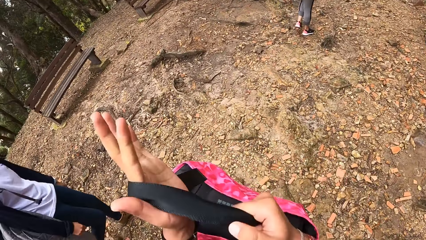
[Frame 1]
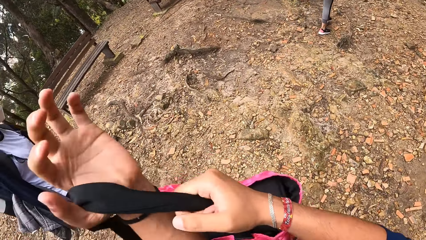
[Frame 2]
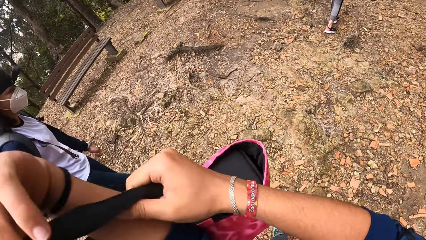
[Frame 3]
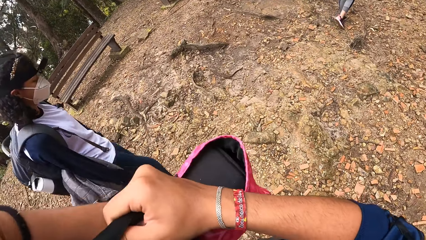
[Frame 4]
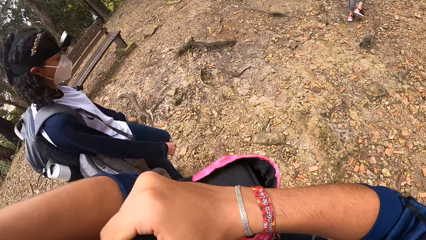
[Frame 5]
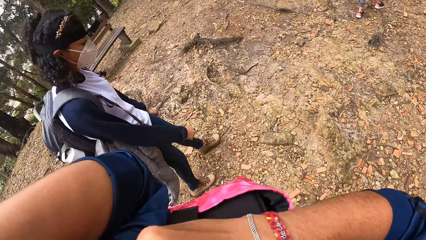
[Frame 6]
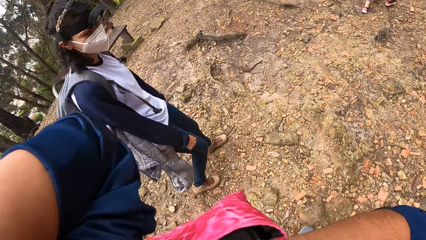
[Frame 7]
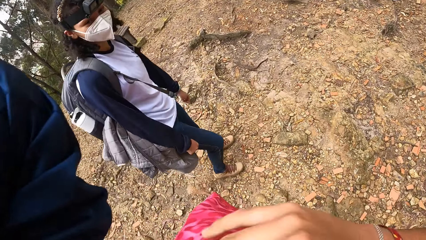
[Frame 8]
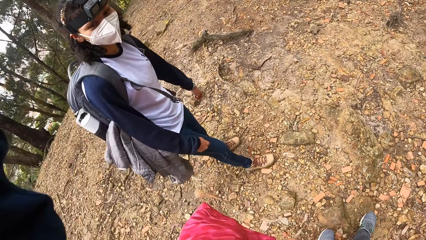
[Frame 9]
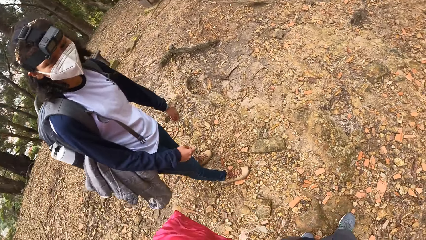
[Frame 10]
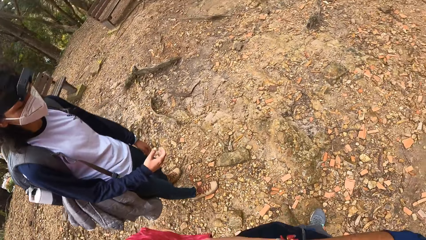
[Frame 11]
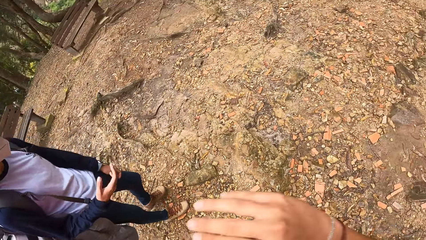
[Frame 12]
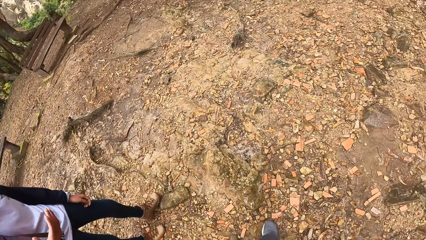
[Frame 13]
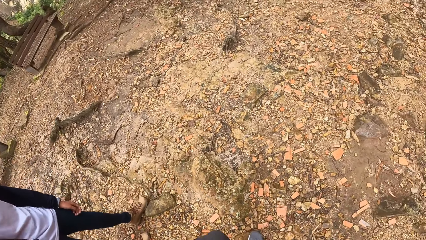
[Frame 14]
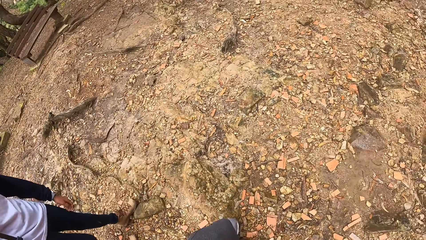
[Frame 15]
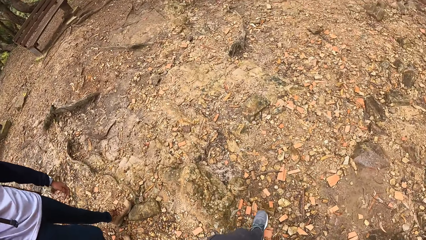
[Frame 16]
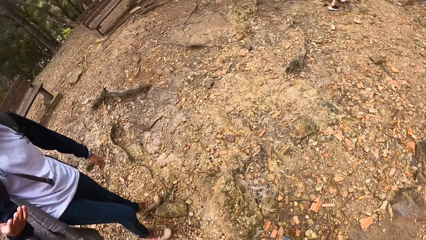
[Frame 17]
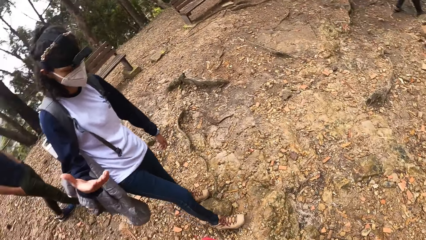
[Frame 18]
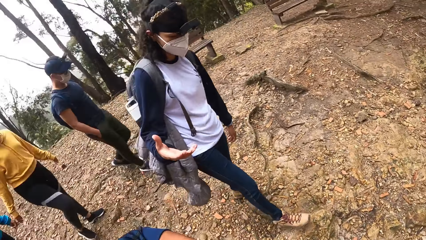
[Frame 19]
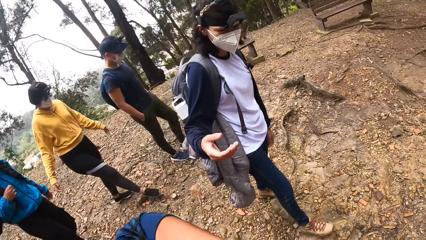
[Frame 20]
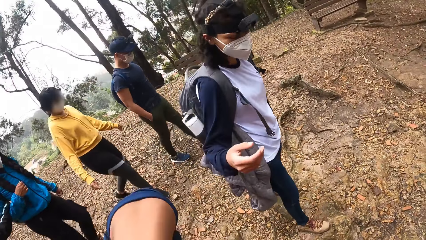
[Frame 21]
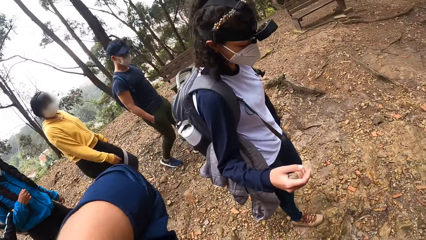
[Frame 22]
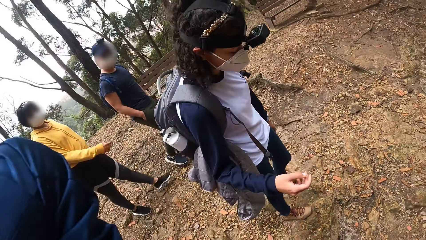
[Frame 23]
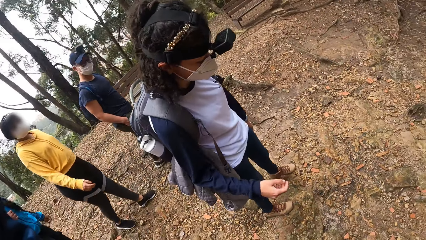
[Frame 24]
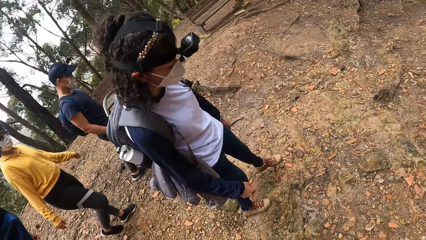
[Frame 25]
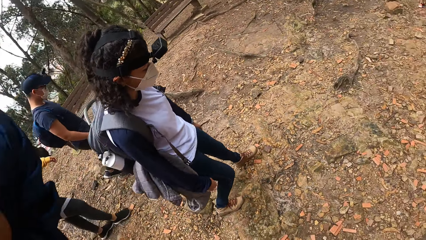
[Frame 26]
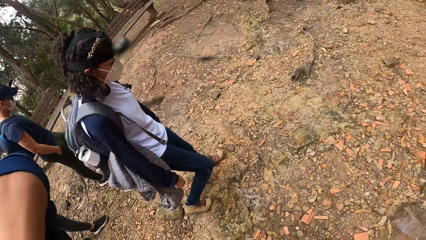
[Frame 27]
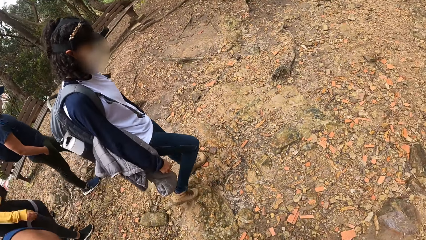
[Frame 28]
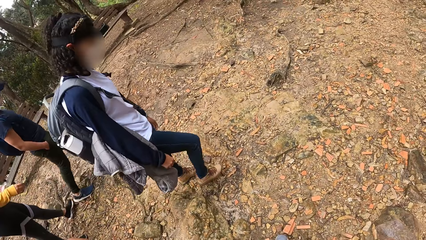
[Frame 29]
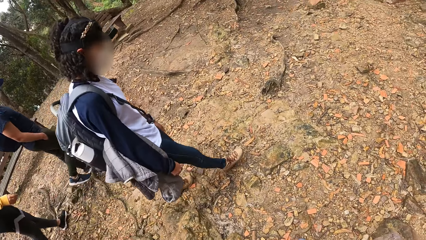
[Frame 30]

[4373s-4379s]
The camera wearer packs his bag with both hands. A woman walks down from the hill. Another woman walks down from the hill. A man walks down from the hill. The camera wearer turns towards the other woman, the first woman and the man.

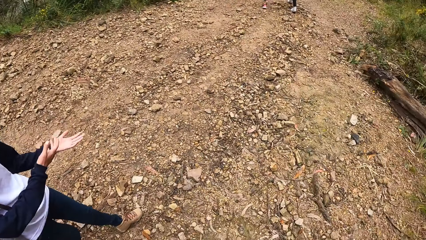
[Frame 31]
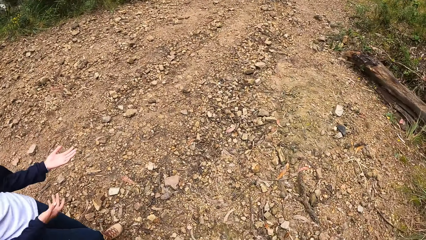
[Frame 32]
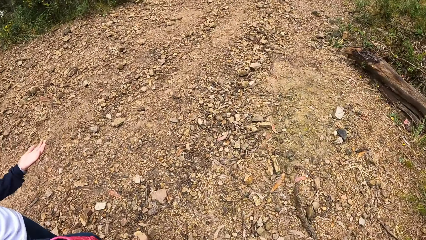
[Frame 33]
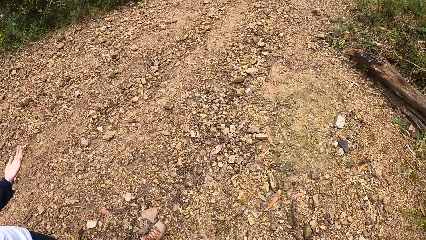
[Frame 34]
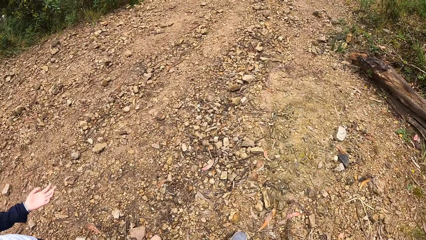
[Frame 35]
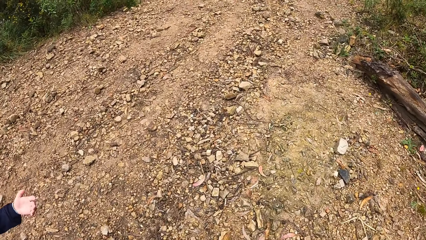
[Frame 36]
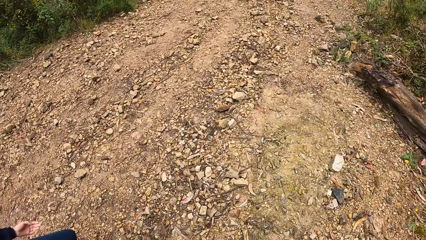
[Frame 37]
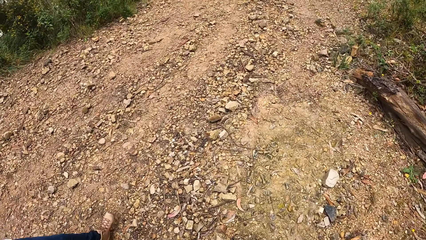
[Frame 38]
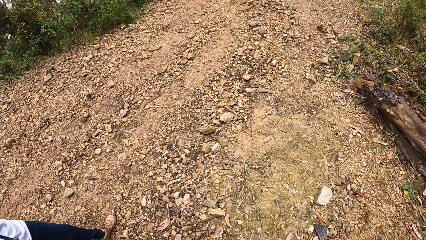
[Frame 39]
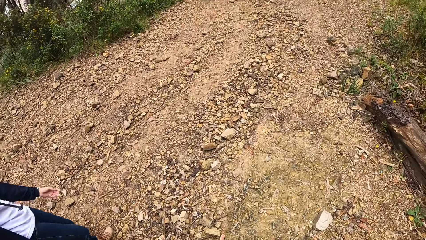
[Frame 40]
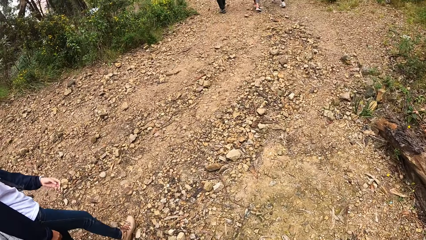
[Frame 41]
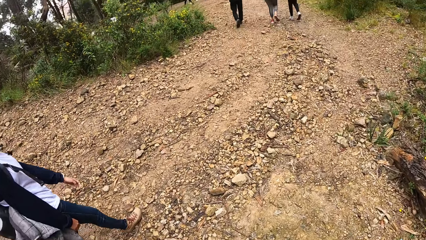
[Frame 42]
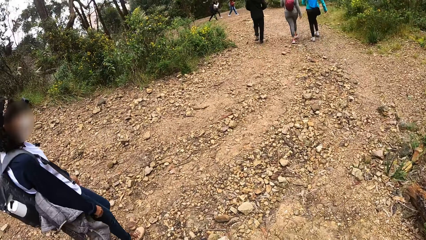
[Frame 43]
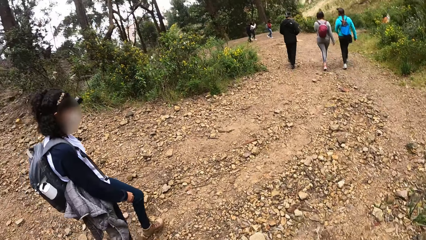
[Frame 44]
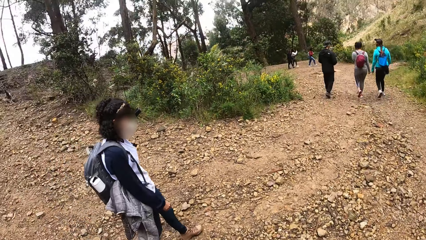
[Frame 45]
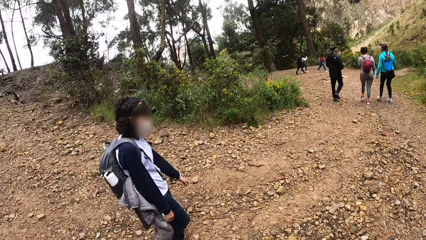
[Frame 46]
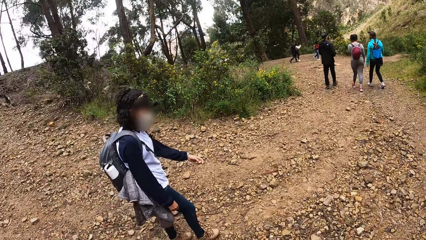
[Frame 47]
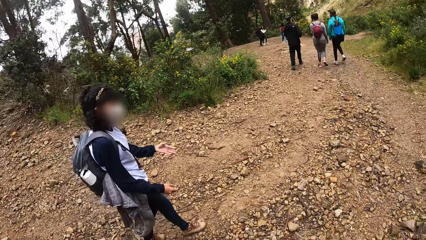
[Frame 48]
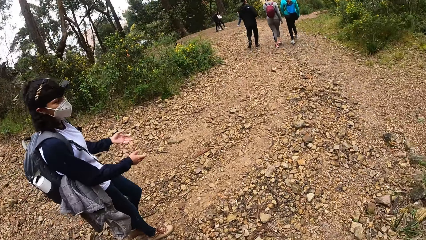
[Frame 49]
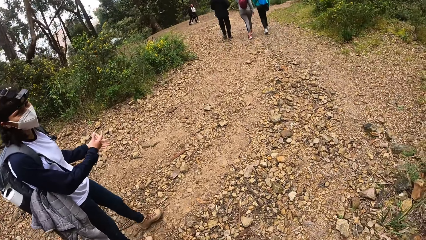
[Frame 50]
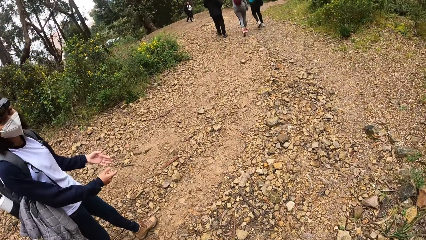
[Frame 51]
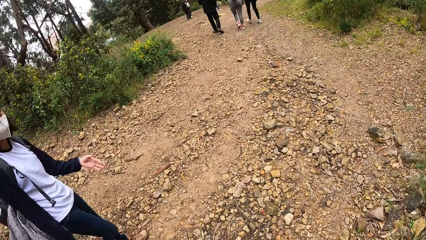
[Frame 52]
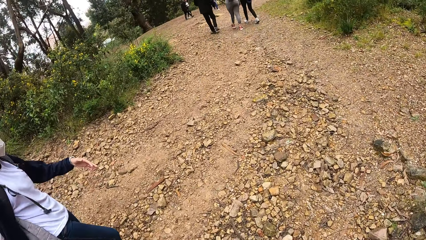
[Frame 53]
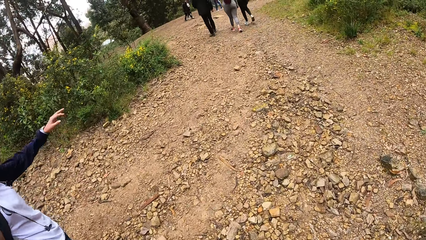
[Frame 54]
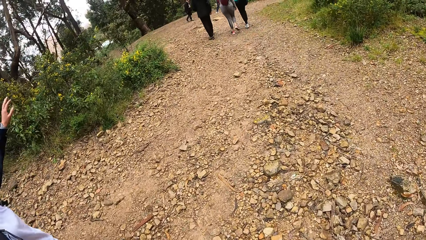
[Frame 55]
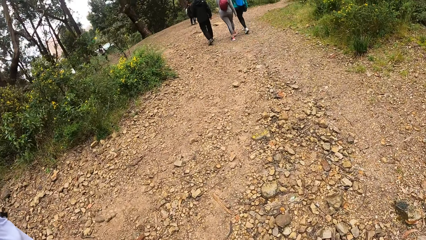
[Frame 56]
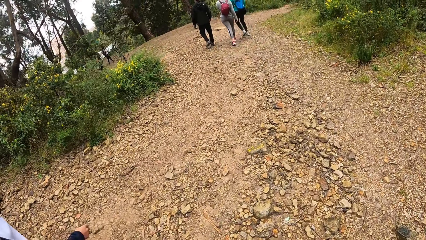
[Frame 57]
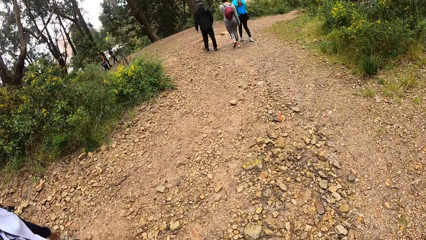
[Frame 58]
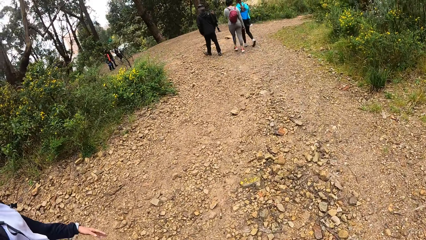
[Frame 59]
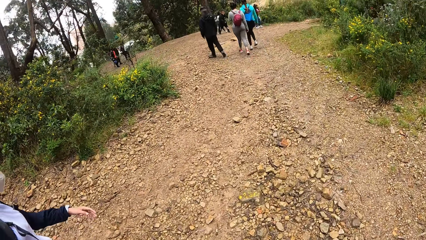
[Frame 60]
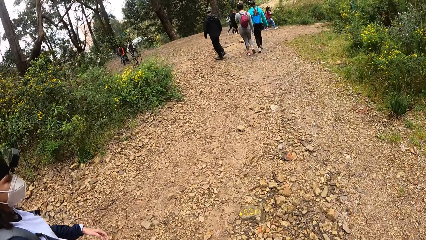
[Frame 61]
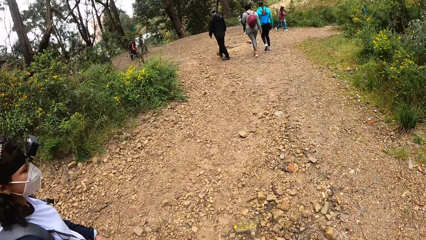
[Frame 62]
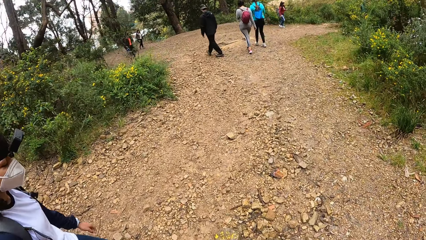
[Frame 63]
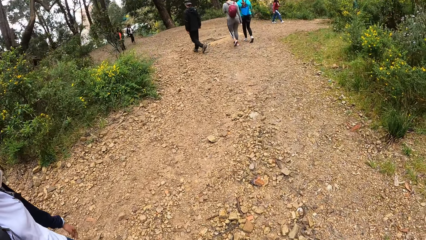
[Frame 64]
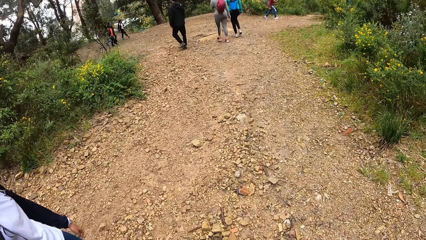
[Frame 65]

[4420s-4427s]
The camera wearer and a person are following a nature trail.

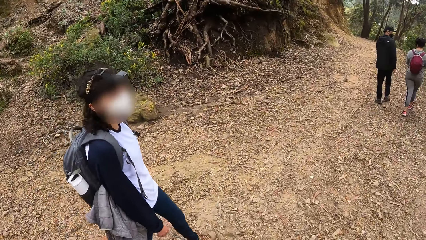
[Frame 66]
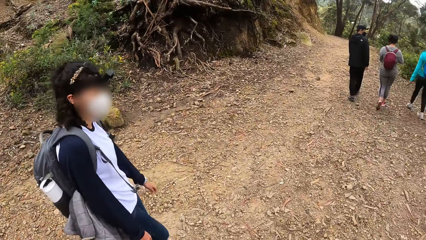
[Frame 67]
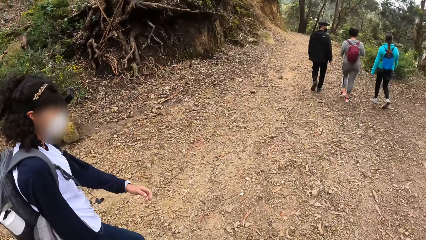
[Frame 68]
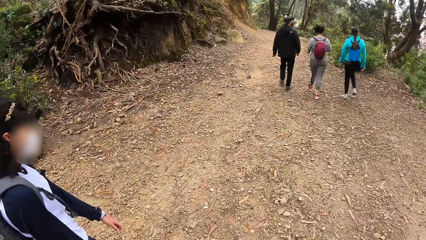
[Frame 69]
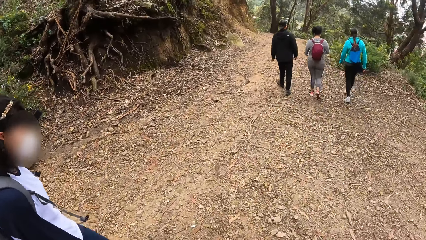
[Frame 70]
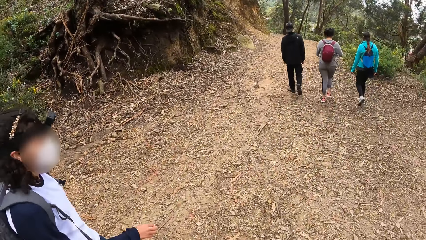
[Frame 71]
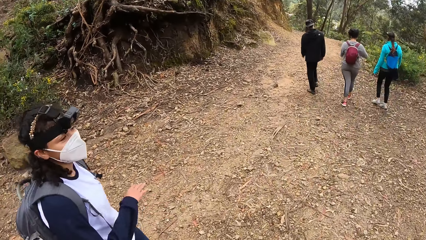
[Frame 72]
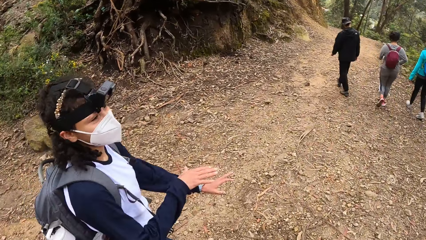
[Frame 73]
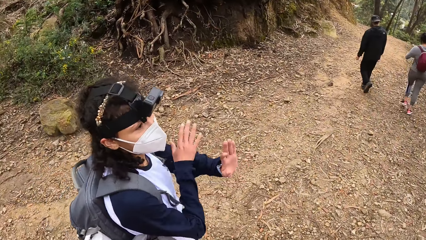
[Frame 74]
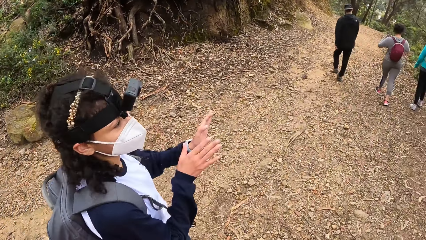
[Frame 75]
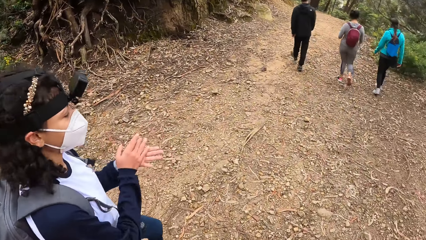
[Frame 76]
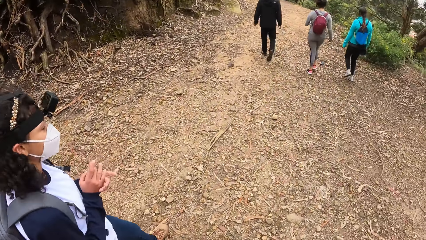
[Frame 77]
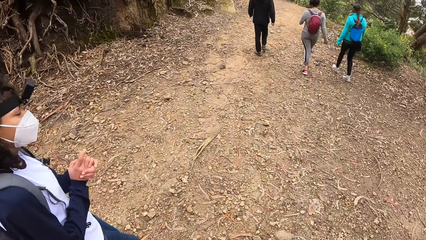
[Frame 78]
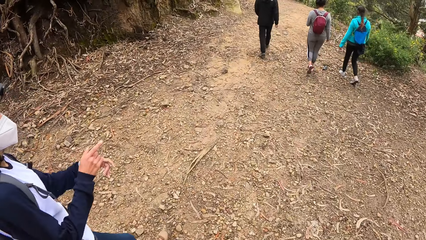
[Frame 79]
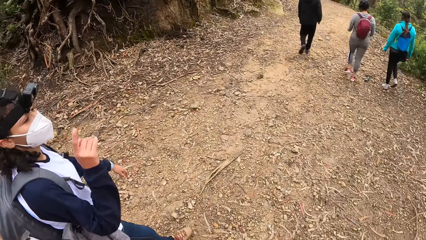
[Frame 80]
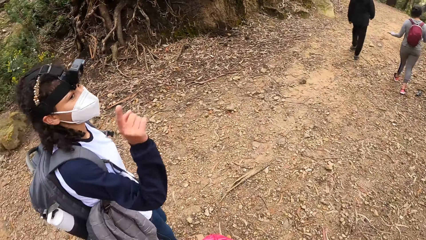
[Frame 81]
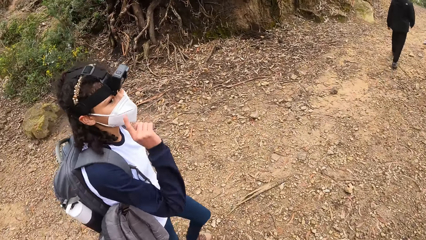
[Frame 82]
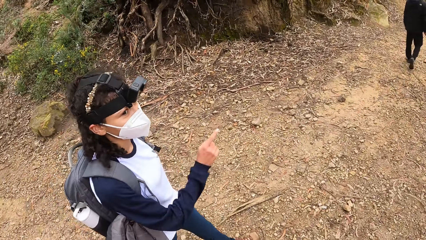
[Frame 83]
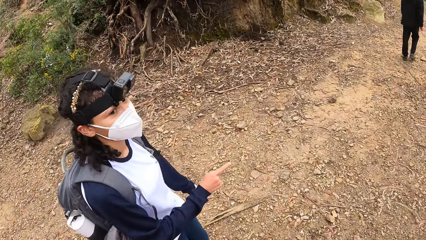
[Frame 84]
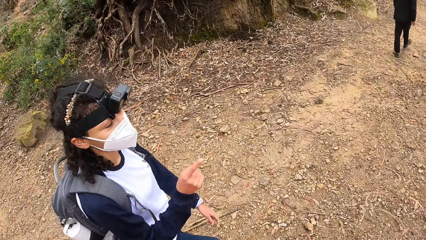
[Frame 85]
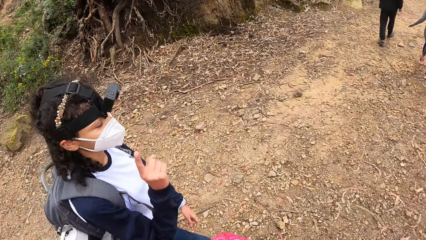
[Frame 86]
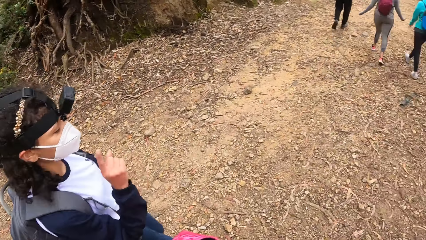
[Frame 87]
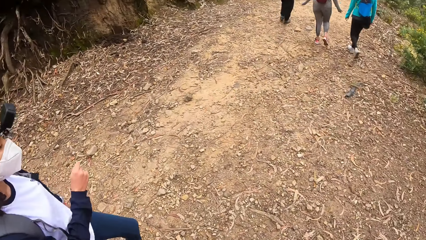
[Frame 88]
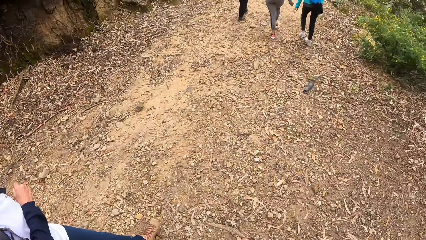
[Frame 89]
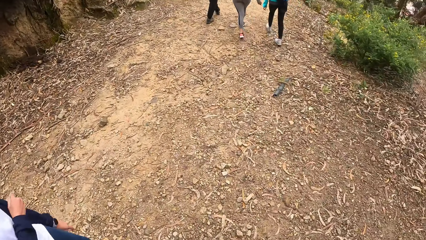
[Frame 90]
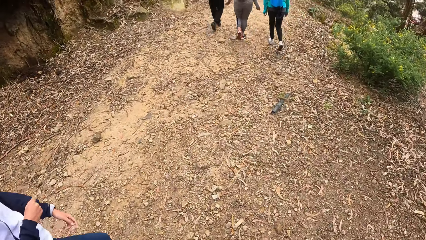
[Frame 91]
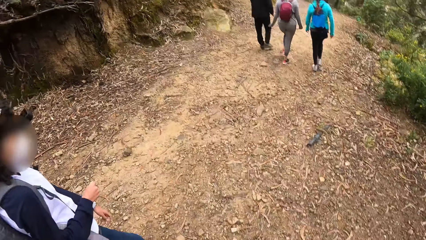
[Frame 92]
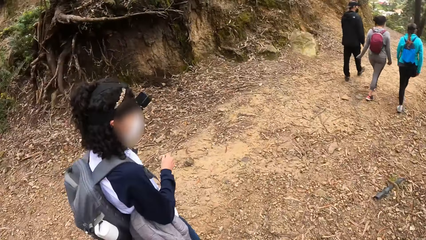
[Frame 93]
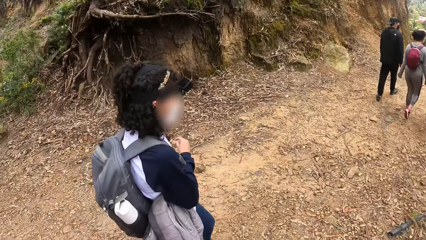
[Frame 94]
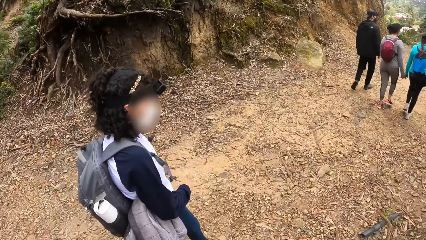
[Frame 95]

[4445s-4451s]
The woman raises both hands.
